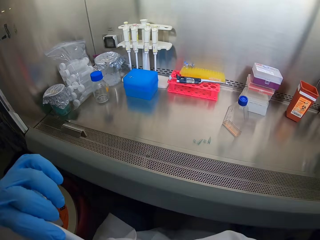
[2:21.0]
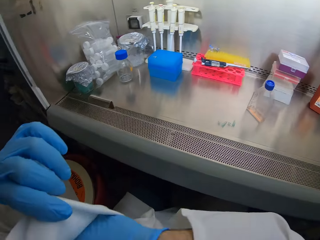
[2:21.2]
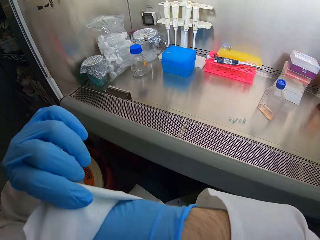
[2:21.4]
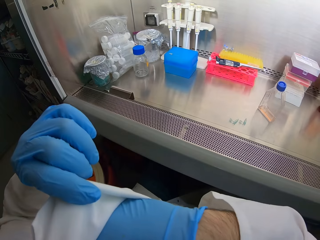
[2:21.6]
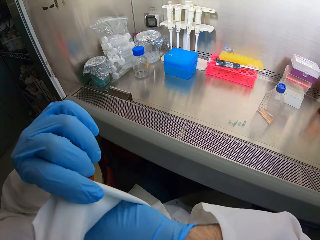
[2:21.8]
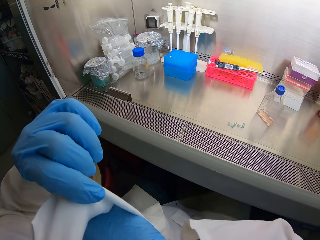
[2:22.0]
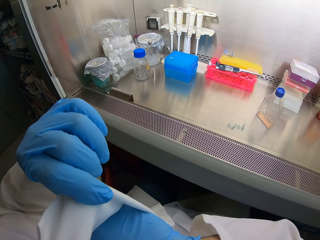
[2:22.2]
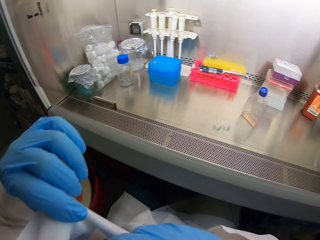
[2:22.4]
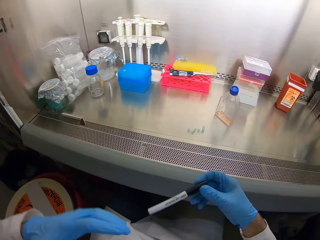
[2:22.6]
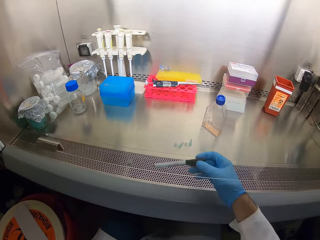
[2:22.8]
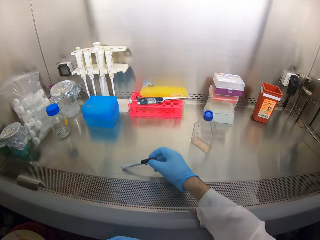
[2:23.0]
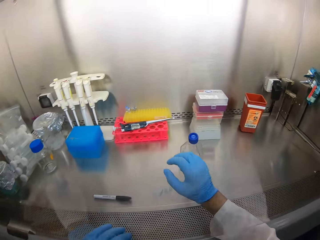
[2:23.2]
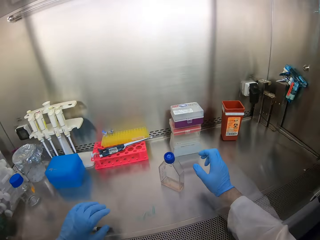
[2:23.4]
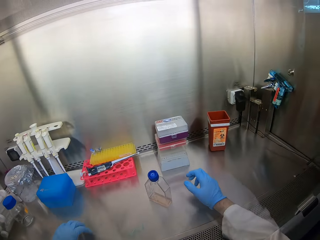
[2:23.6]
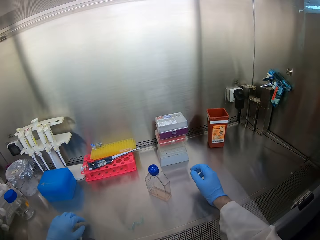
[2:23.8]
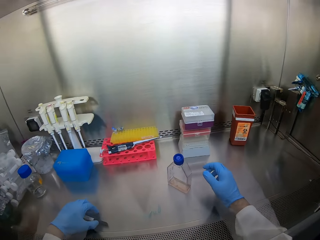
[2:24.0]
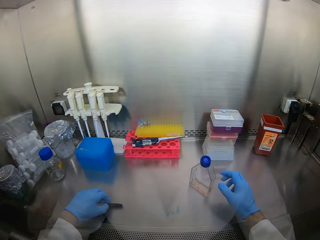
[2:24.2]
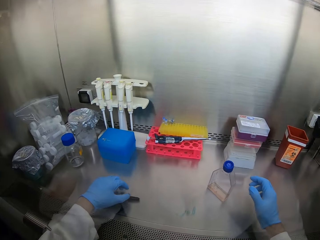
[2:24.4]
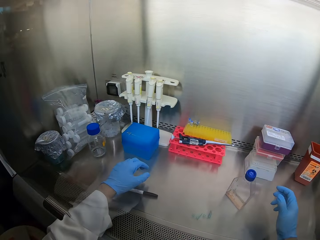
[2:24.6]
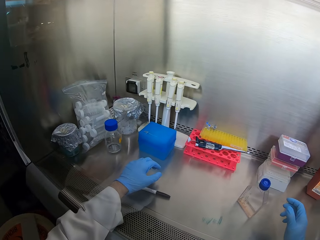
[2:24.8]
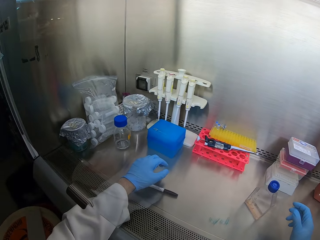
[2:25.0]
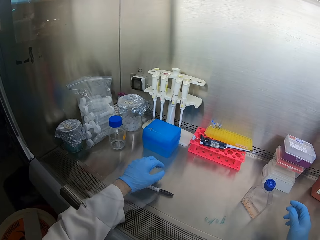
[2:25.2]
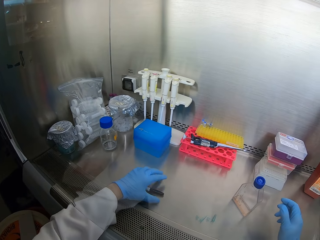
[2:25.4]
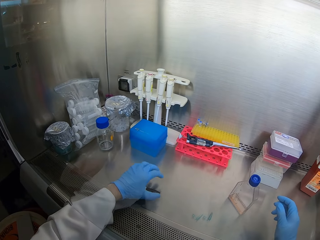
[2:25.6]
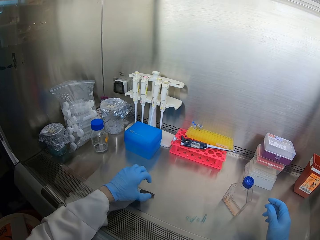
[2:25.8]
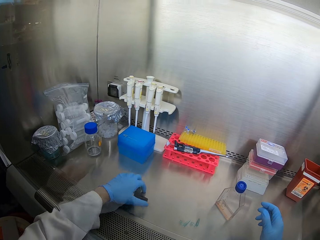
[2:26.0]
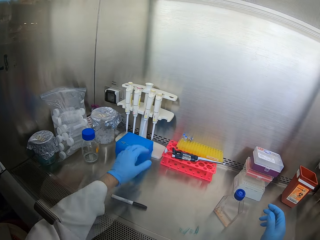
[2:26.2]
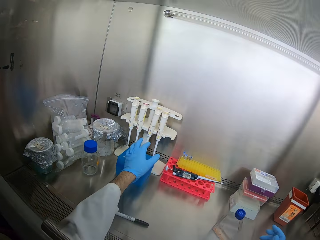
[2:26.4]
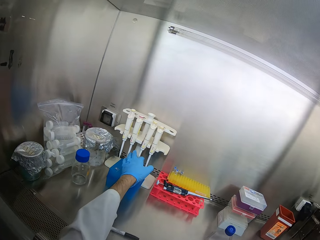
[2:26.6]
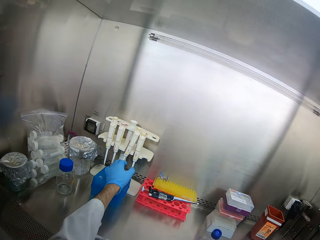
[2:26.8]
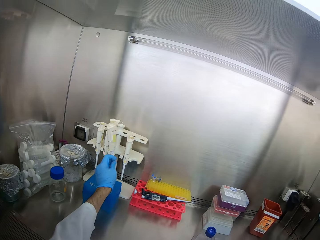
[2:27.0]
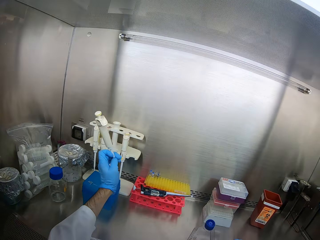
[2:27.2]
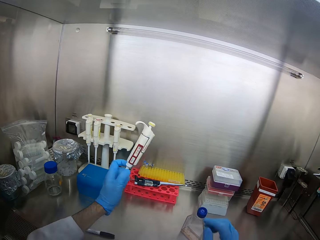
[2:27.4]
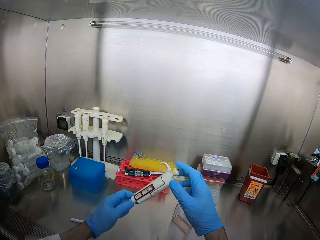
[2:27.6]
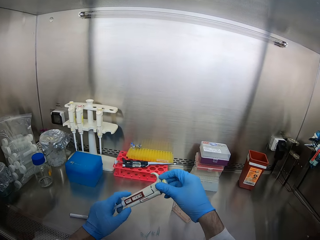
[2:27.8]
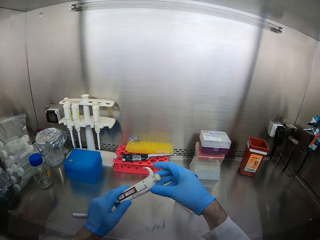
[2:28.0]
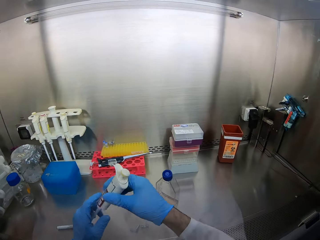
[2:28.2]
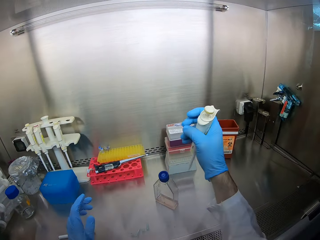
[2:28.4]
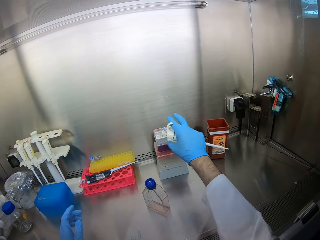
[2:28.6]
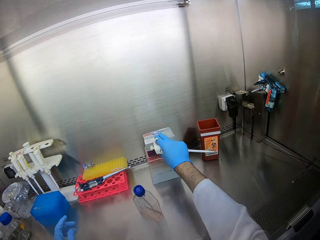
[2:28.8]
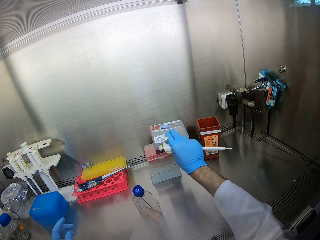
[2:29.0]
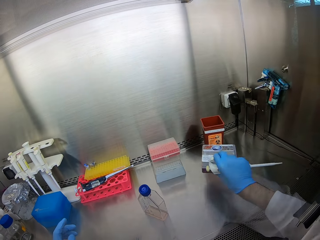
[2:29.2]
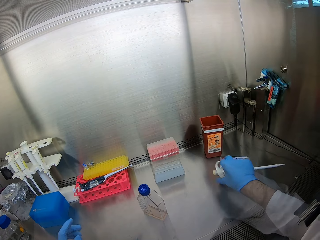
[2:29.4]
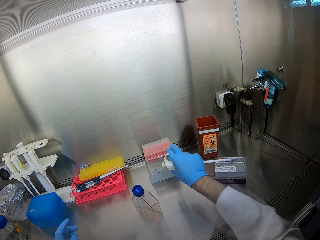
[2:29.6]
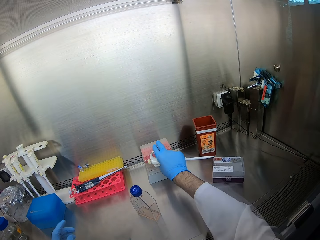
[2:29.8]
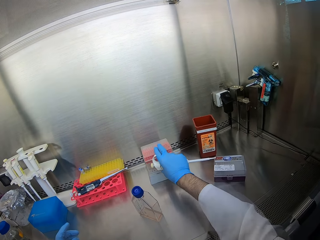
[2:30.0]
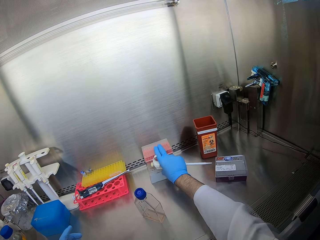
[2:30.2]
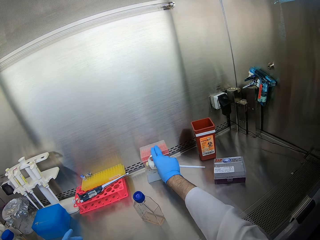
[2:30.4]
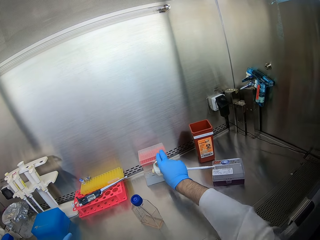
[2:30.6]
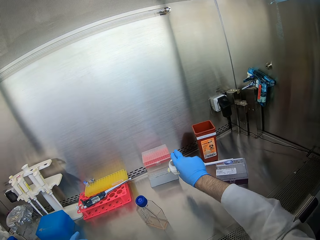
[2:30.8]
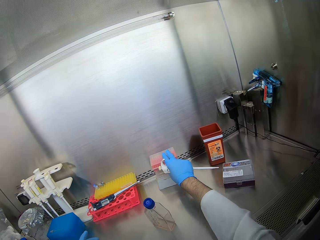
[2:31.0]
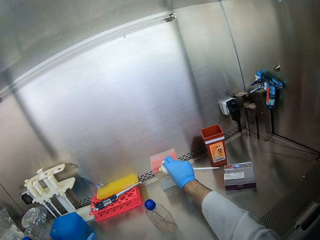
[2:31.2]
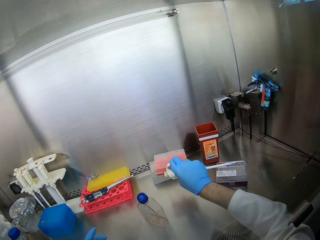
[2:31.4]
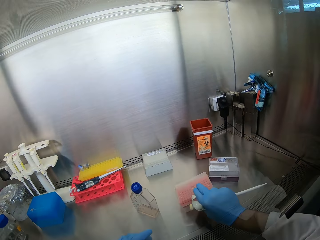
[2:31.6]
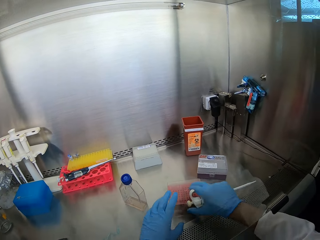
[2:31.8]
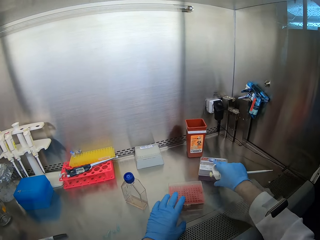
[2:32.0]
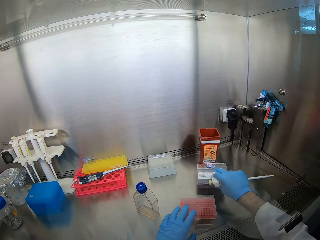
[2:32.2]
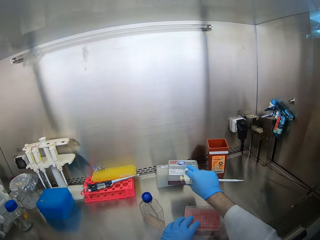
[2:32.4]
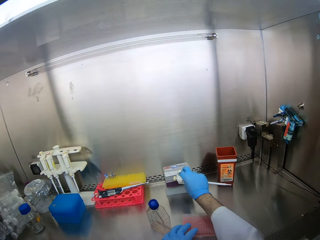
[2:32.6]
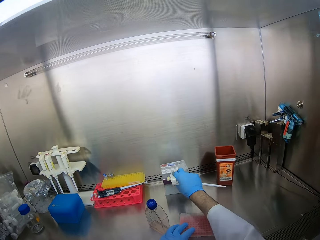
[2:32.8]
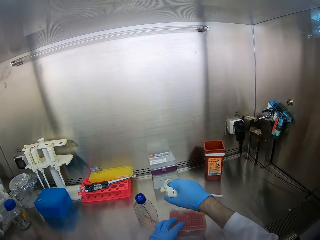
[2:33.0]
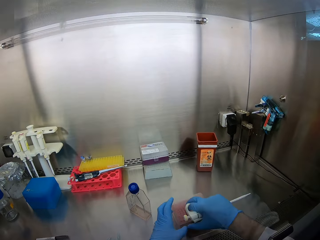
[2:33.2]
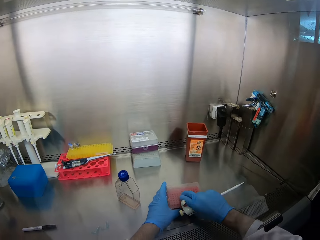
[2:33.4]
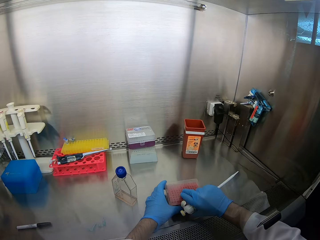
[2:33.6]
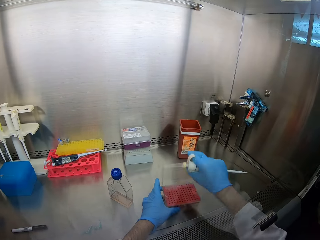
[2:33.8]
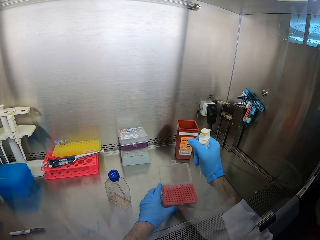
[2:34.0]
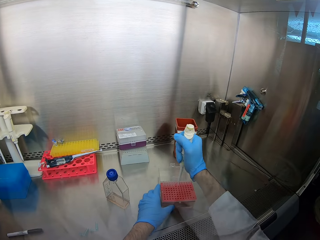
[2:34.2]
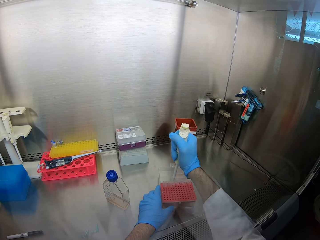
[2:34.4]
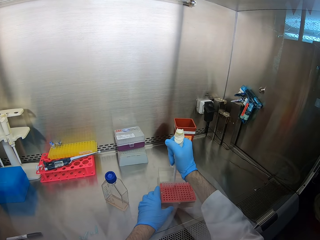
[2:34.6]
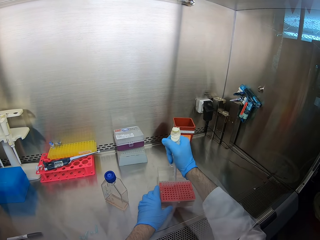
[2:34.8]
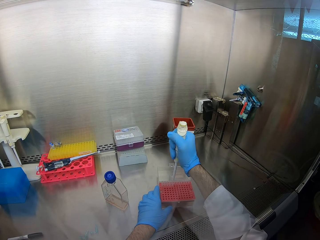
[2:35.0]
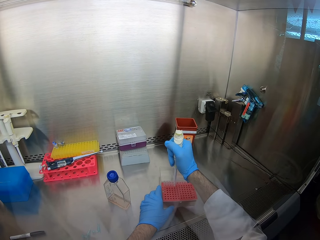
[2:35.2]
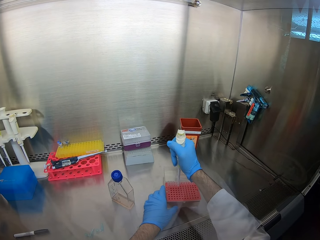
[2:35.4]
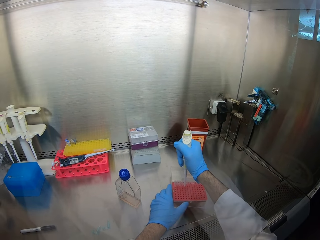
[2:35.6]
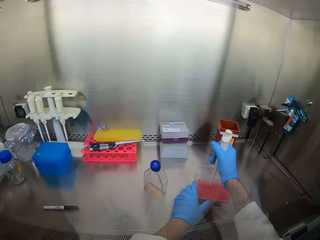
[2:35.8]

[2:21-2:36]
The camera wearer takes a pen from a pocket. They put down something. They move something. They look around. They pick up a syringe. They pick up a medicine box and put down the medicine box. They pick up a PCR DNA sequencing tray and put down the PCR DNA sequencing tray. They pick up the medicine box and put down the medicine box. They open the PCR DNA sequencing tray. They dip something in a tube rack.

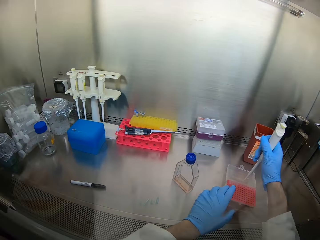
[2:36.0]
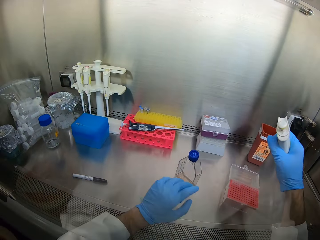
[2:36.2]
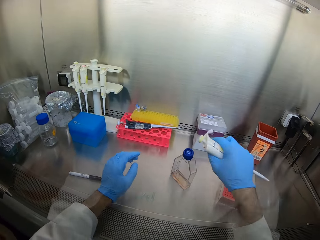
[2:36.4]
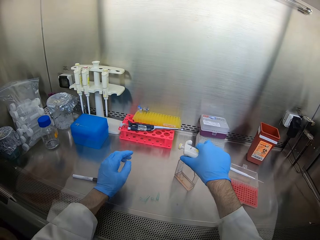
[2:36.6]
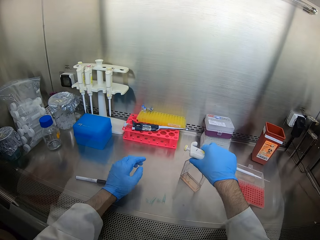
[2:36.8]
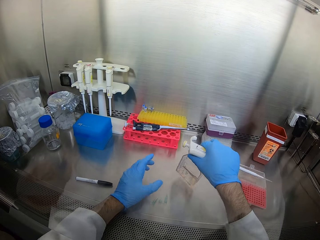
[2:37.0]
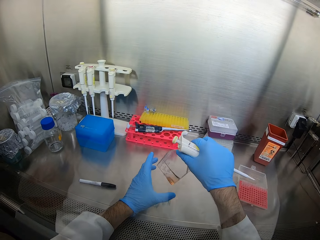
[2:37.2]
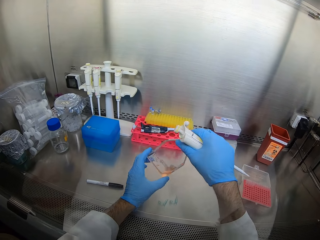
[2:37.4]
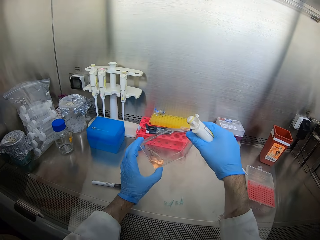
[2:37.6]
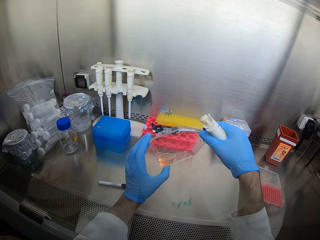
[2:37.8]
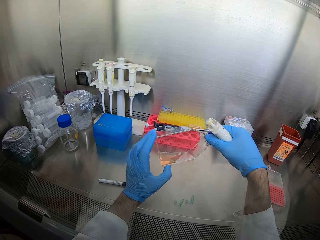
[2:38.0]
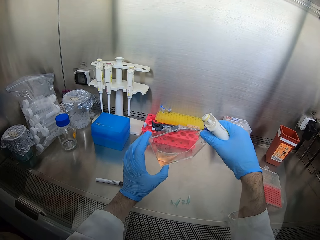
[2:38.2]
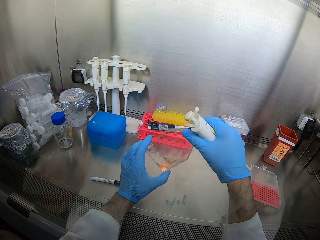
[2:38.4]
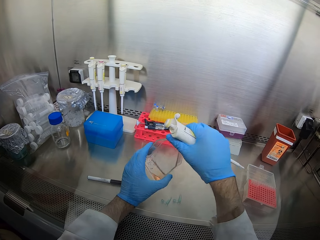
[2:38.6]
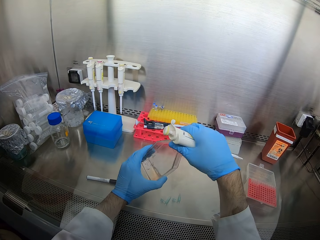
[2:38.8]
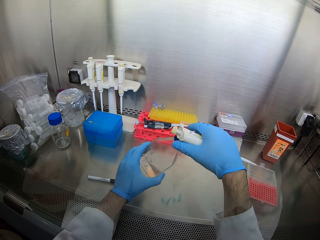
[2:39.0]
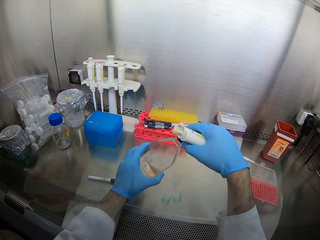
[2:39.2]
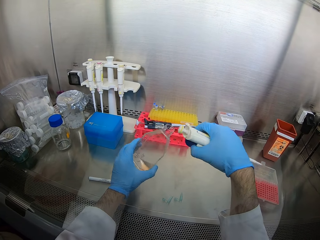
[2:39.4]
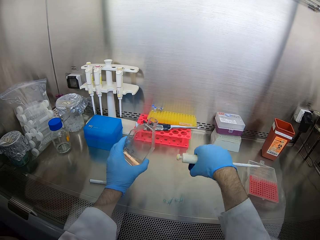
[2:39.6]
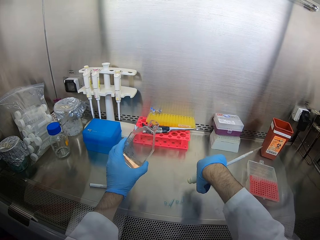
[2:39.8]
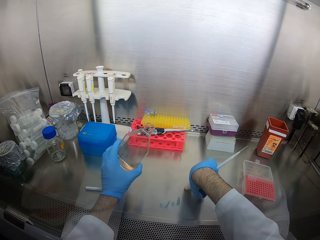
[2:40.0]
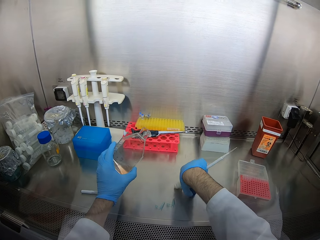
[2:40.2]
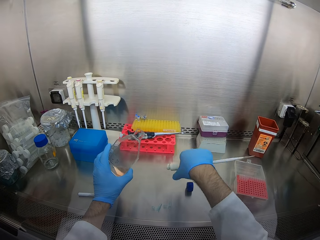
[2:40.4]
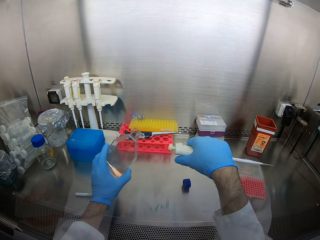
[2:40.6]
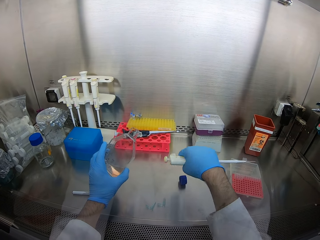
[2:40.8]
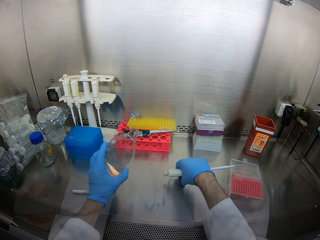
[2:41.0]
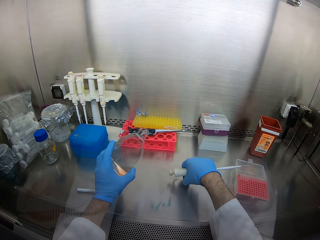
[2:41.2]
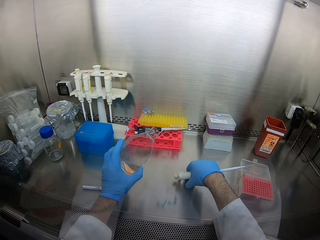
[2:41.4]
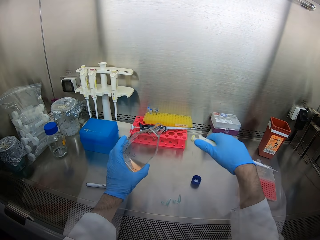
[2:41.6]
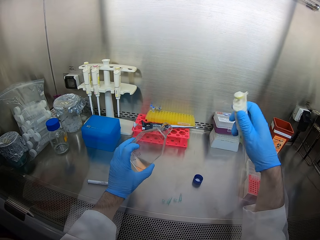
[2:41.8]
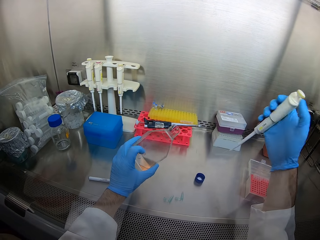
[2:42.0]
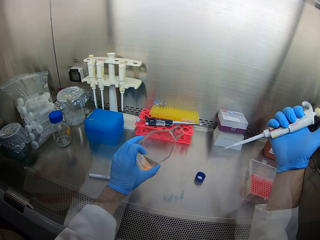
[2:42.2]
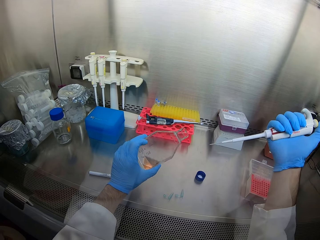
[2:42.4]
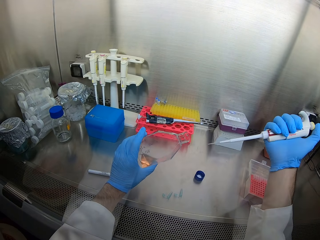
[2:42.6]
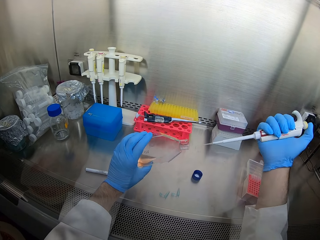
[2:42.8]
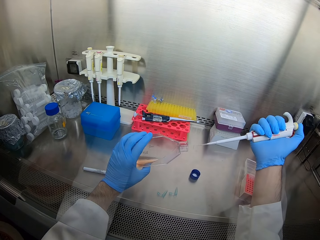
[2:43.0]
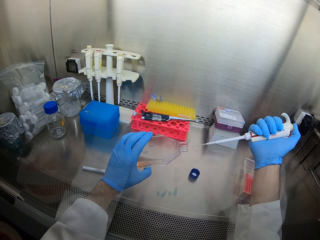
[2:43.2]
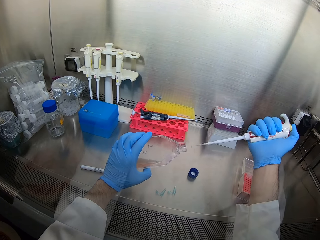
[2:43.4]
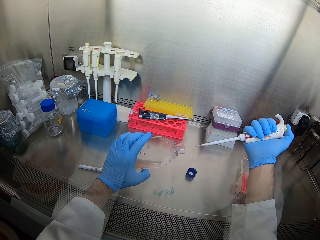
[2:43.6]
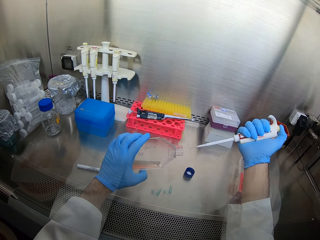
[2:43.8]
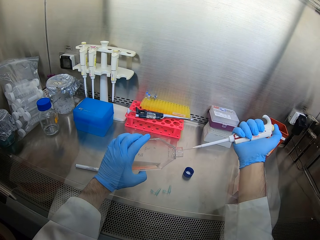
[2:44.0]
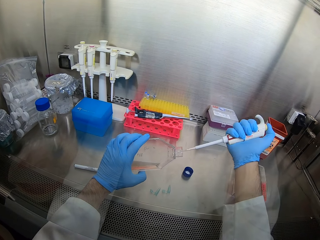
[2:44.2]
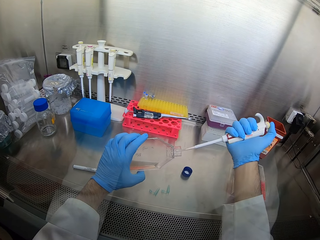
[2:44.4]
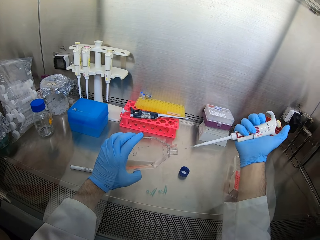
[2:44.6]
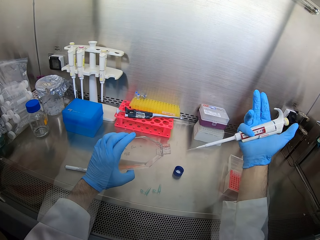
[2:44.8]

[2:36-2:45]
The camera wearer puts the syringe in the PCR DNA sequencing tray. They pick up a bottle. They open the bottle. They put down the bottle top.
